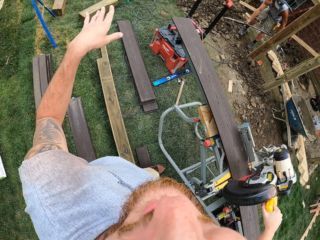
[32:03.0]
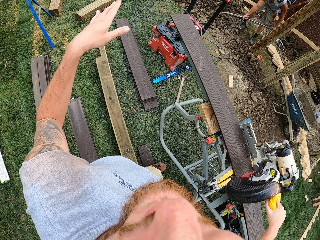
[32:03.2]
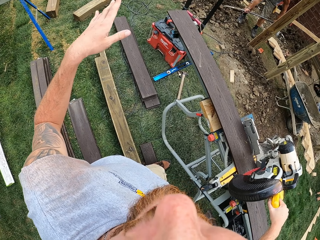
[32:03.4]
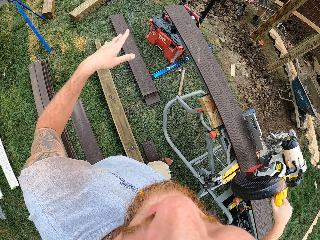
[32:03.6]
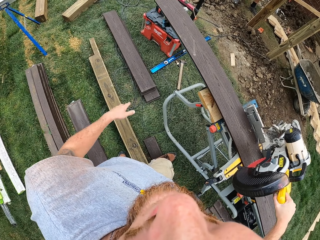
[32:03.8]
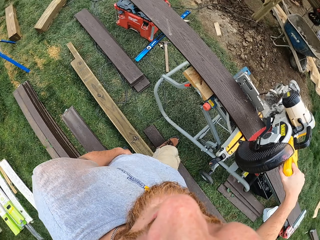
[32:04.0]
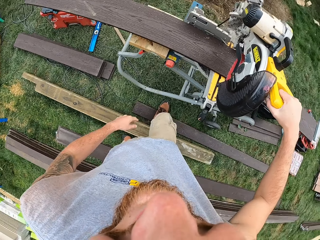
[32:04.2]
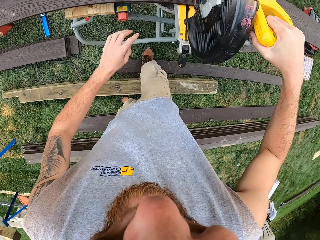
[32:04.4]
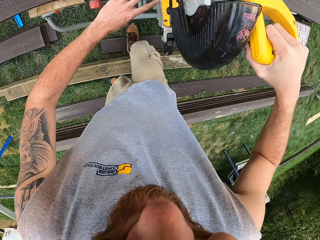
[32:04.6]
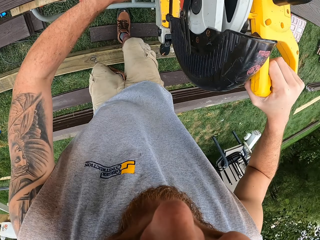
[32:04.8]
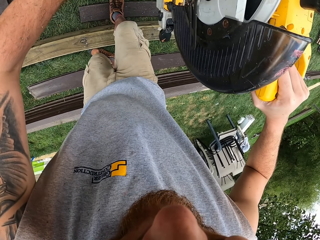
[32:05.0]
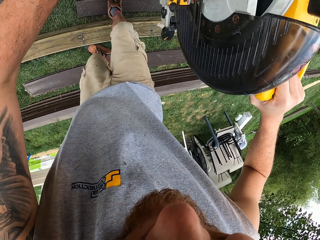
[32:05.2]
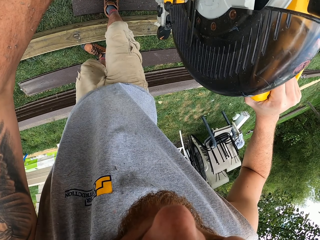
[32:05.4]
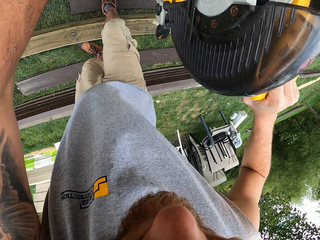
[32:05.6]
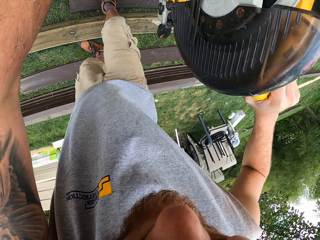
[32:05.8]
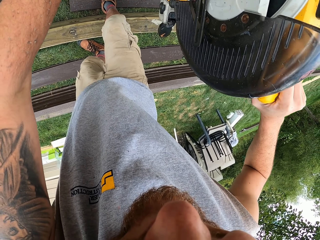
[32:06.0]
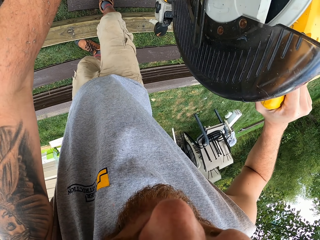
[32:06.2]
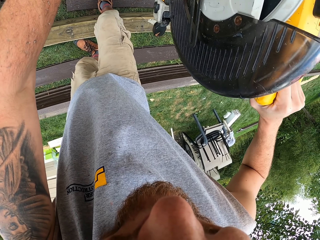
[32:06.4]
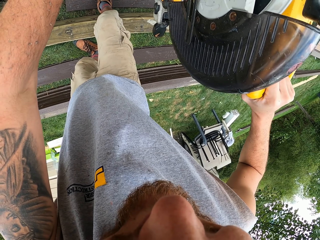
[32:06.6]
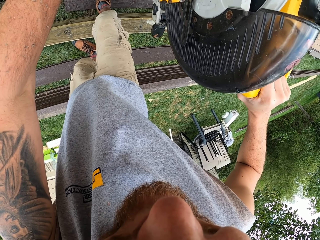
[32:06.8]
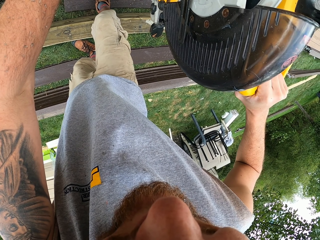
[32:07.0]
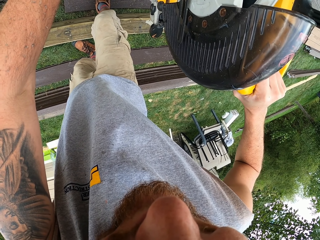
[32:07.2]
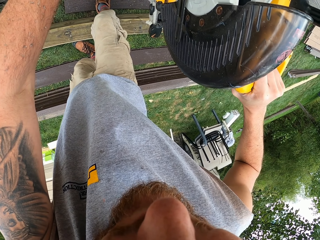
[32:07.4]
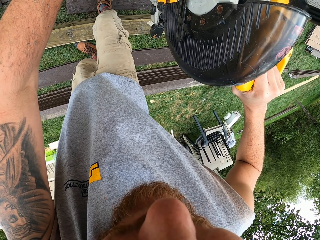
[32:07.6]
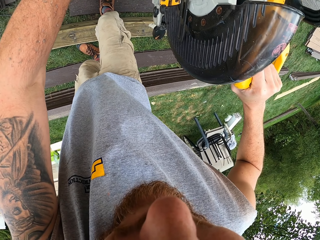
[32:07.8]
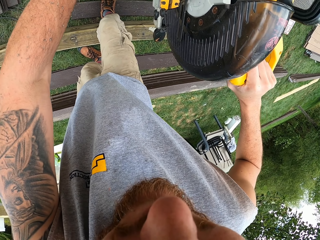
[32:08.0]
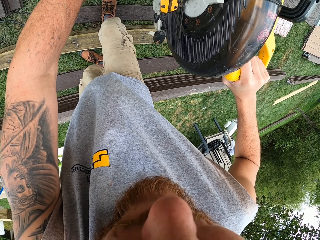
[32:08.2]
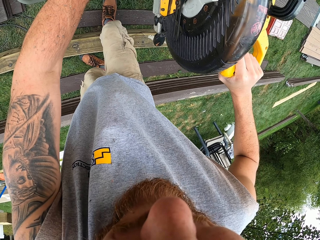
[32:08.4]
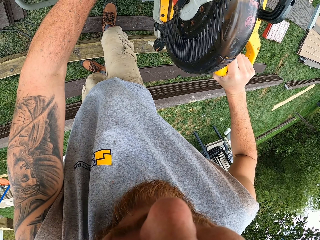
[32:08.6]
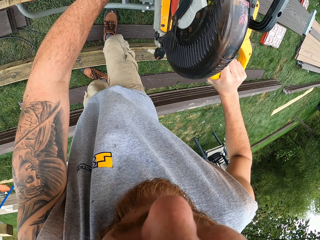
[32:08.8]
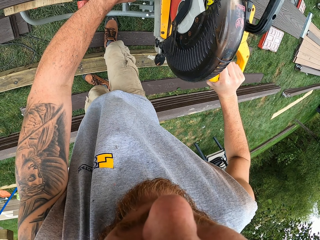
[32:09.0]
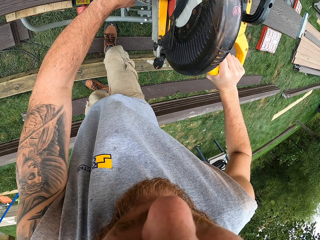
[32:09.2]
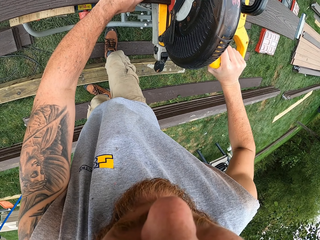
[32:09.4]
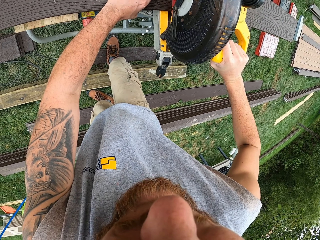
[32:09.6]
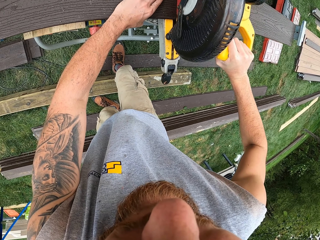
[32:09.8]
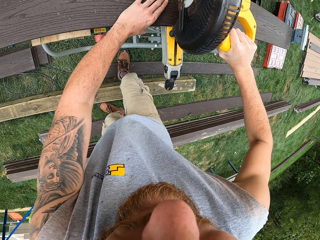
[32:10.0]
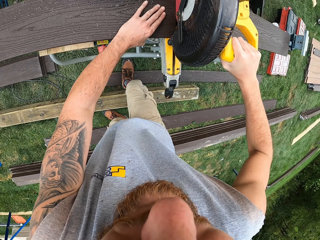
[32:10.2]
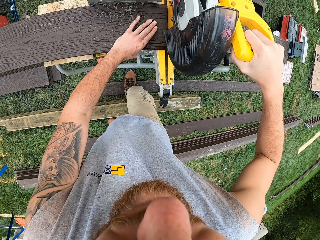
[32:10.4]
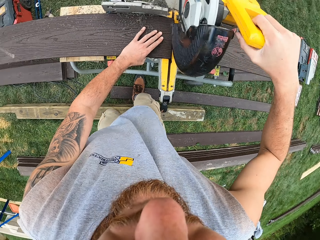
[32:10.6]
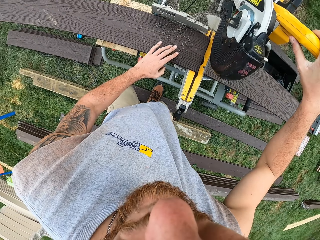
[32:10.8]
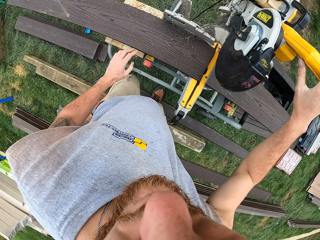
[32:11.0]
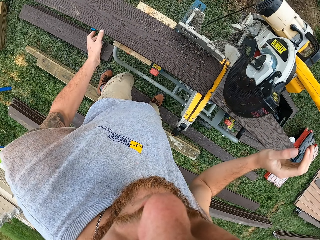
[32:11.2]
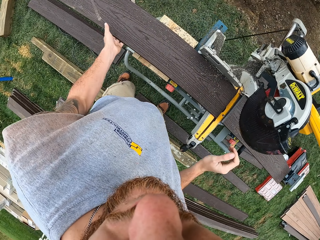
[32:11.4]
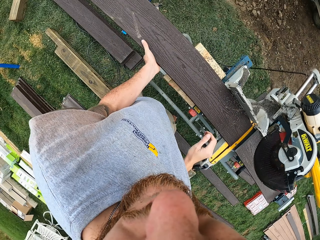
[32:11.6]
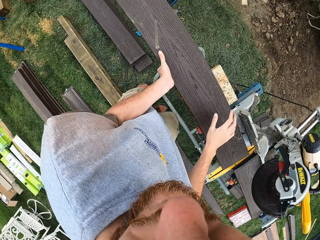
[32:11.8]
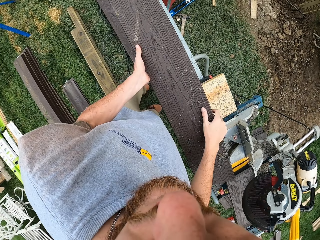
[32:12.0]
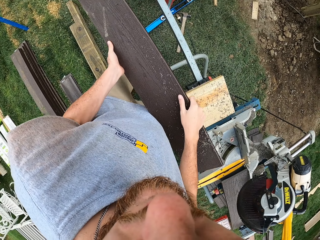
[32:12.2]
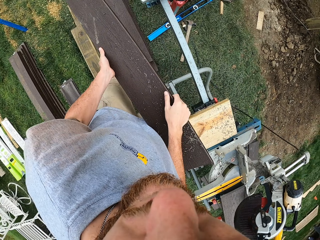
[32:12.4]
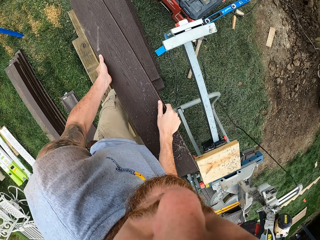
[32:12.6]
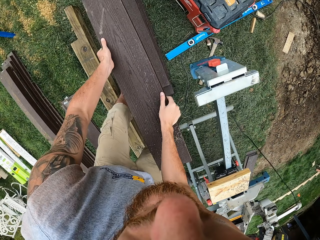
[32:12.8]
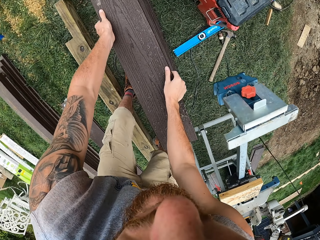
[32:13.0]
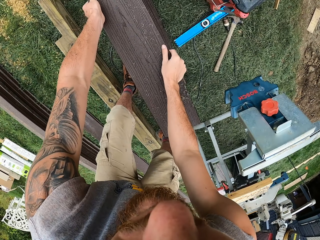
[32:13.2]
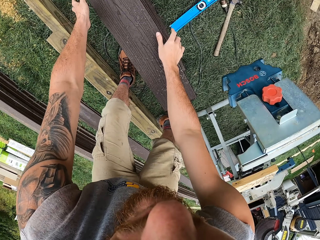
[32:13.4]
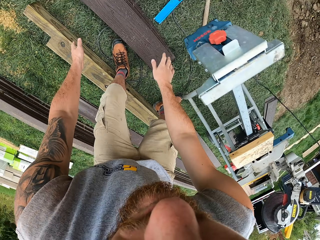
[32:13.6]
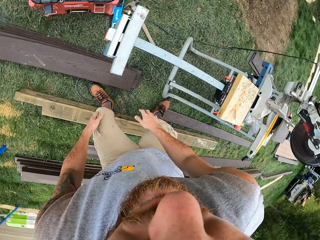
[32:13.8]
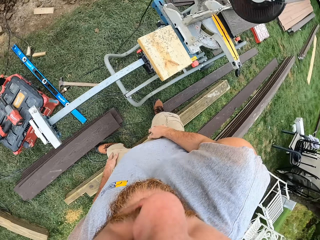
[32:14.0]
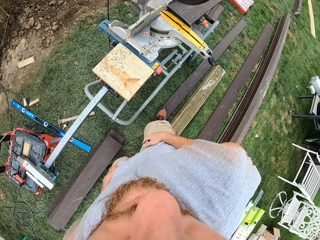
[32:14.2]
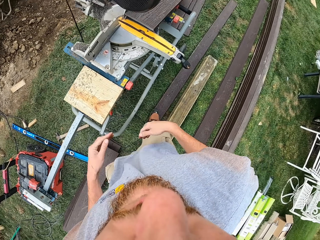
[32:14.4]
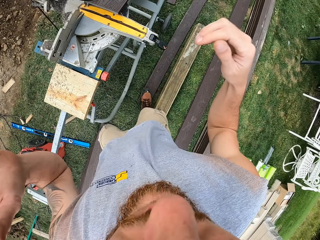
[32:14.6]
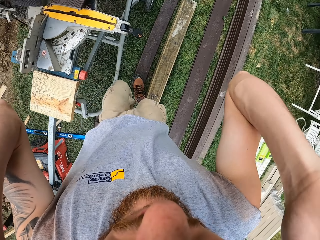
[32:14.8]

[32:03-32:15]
The camera wearer lifts up the hand. They cut wood with the wood cutter. They lift up the saw machine. They pick up the wood with hands and put down the wood with hands.

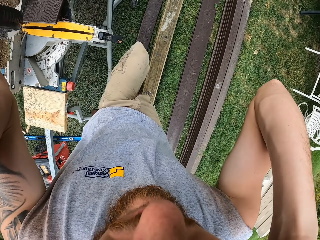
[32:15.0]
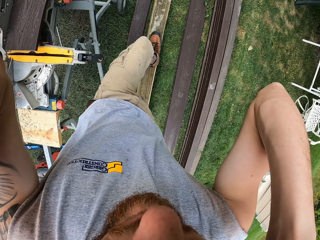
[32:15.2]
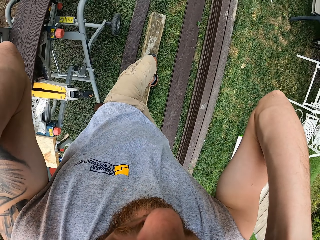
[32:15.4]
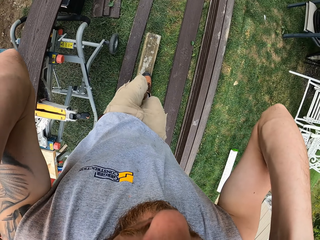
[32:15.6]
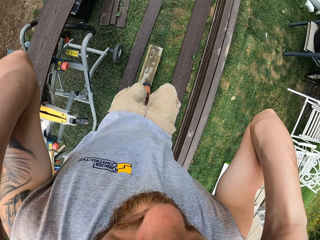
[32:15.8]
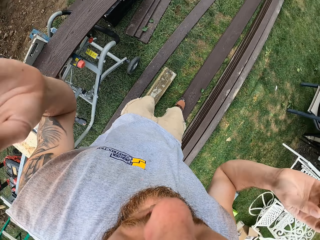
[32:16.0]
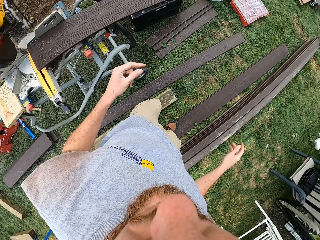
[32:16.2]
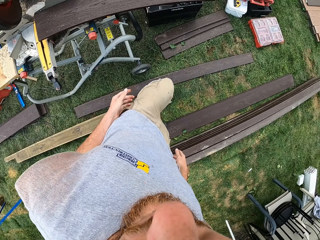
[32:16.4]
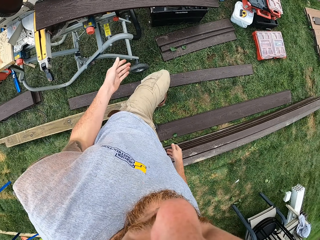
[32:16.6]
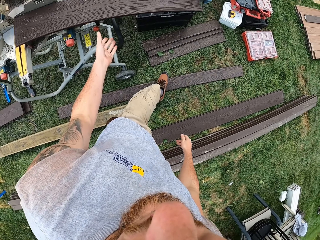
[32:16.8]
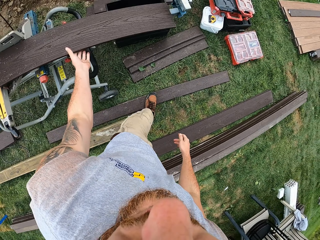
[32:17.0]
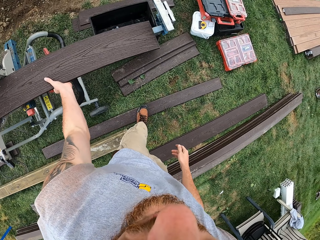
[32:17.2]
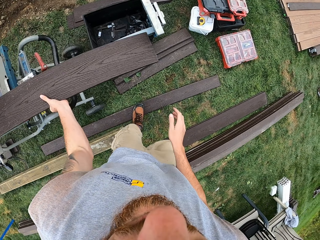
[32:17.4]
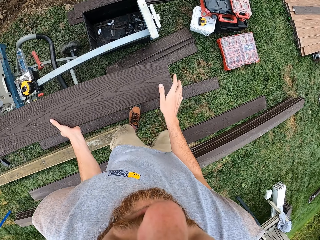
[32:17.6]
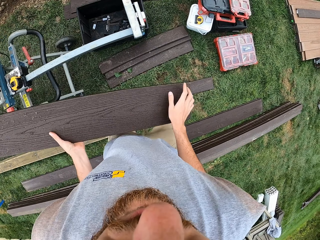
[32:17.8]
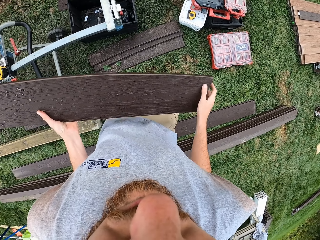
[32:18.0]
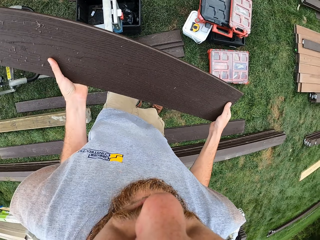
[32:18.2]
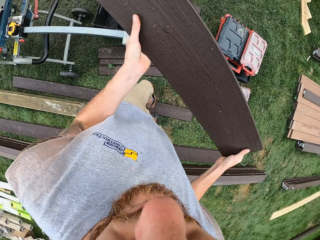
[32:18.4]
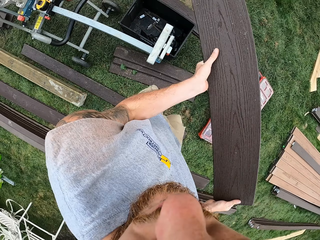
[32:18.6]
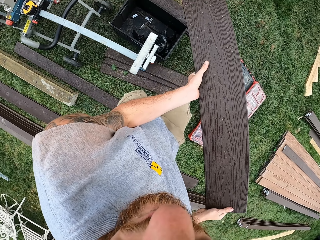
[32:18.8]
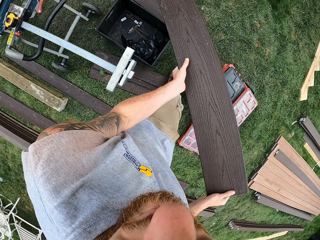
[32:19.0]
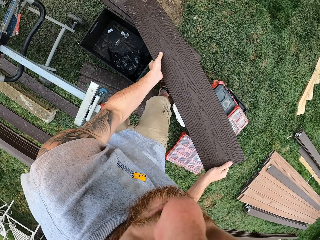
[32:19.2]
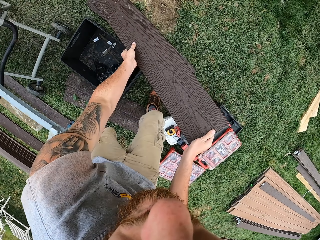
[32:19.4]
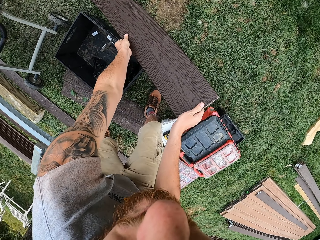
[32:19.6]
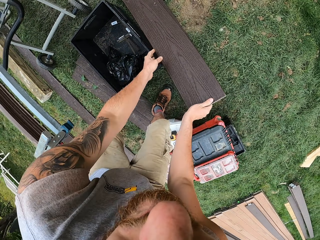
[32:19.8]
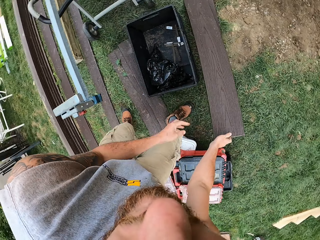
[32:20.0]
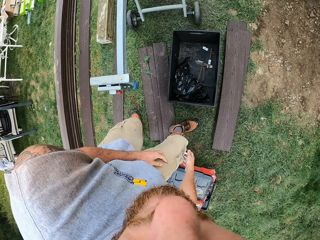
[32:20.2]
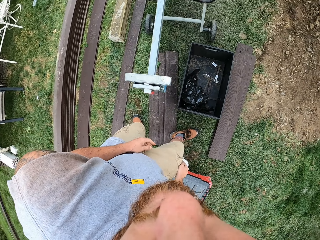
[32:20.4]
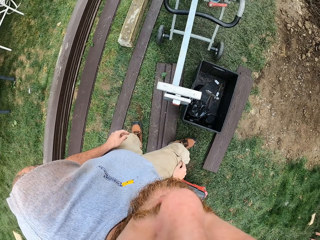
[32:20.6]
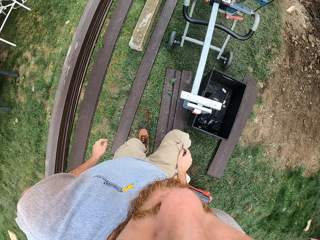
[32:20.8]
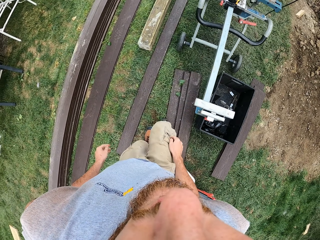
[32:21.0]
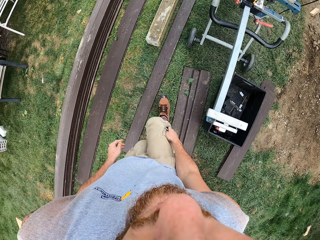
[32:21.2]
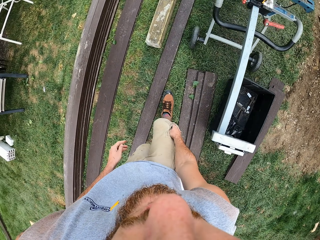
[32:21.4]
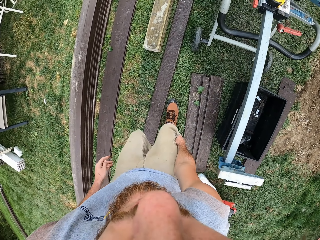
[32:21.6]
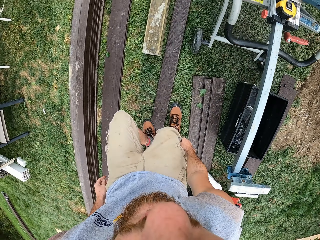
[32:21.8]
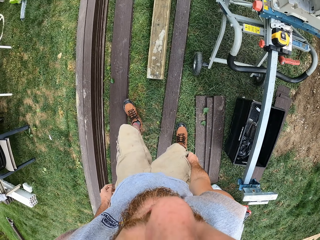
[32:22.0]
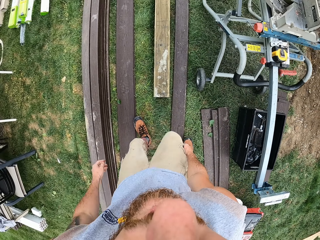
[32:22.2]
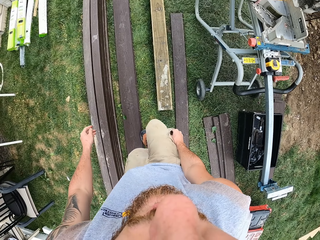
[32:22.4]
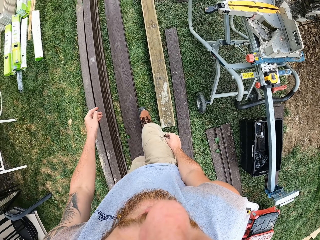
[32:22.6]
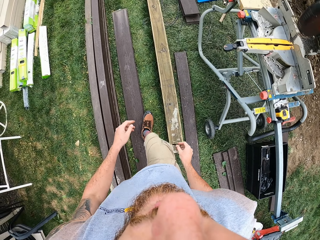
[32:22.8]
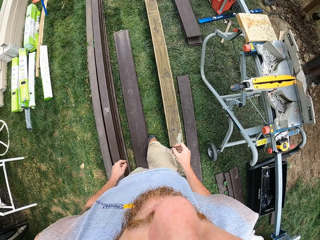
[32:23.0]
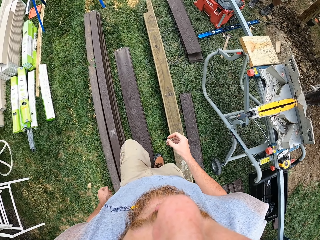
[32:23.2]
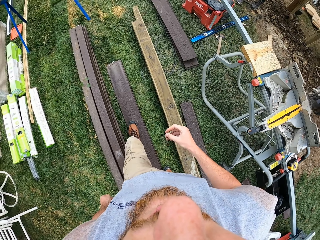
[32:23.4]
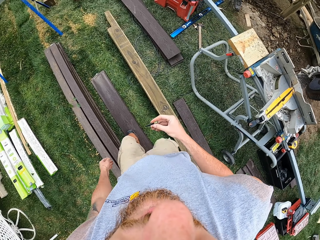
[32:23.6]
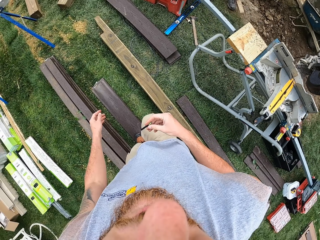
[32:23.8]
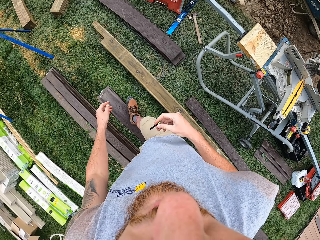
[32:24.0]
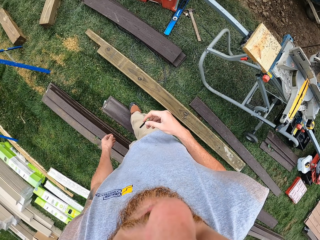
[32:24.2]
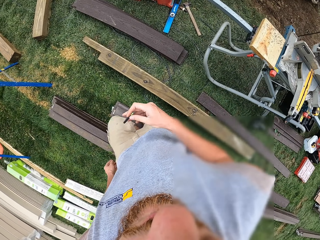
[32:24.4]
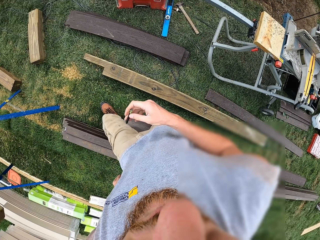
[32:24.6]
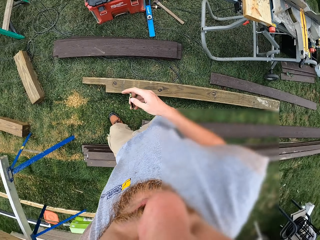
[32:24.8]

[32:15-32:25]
The camera wearer lifts up the hand. They adjust a camera with hands. They put the hands down. They pick up the wood with hands and put down the wood with hands. They walk towards the wood cutter. They move around the compound, touch the pocket, and take a pencil. They move around the compound again.
